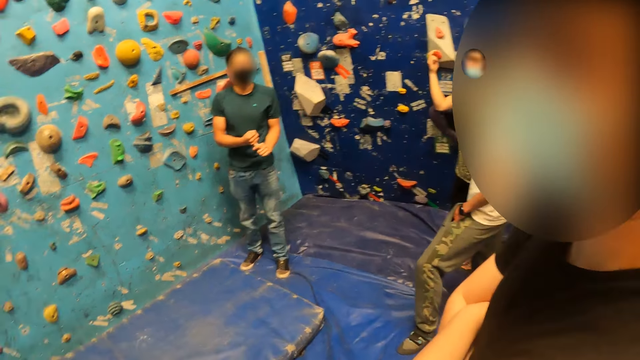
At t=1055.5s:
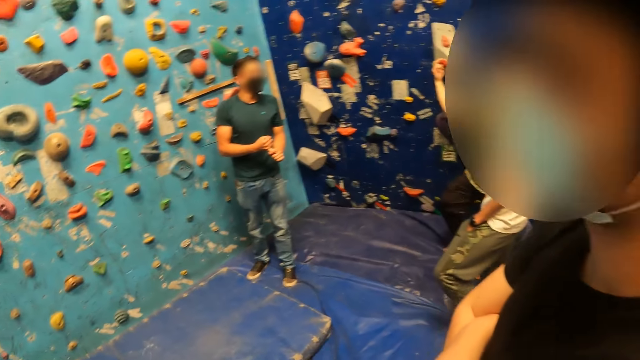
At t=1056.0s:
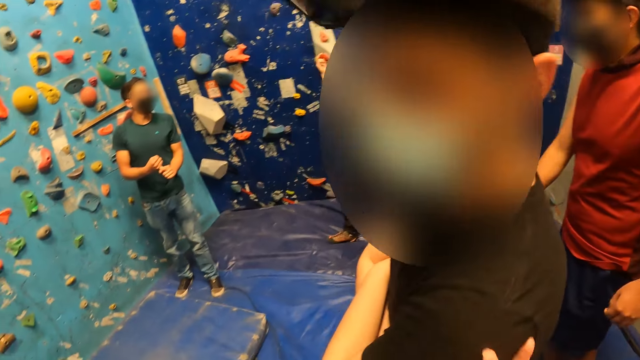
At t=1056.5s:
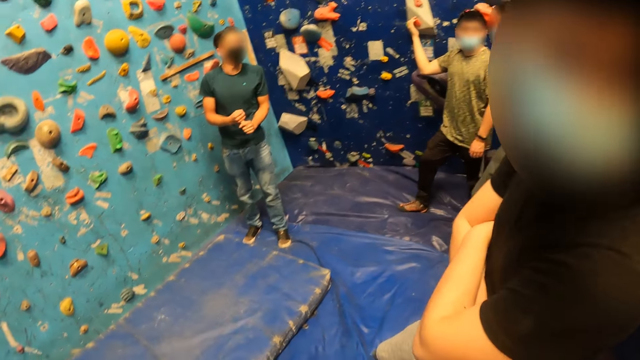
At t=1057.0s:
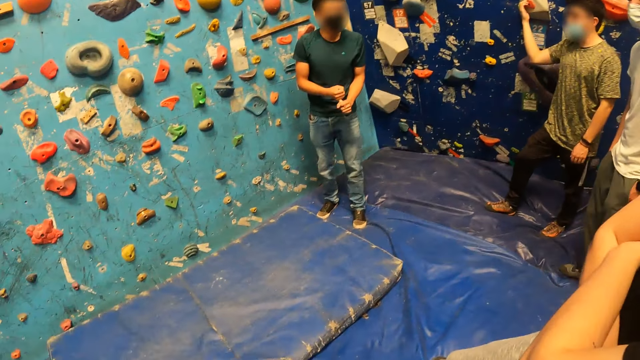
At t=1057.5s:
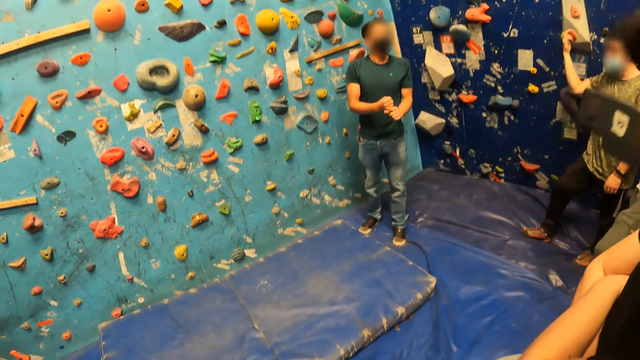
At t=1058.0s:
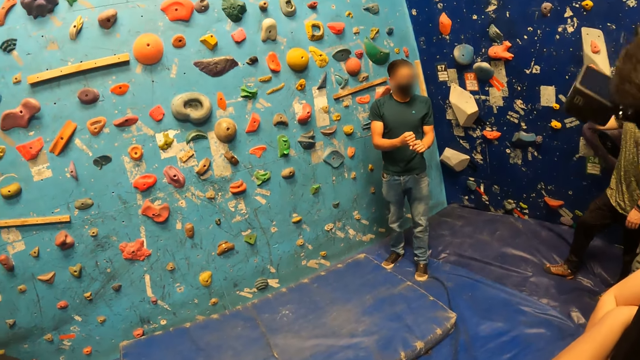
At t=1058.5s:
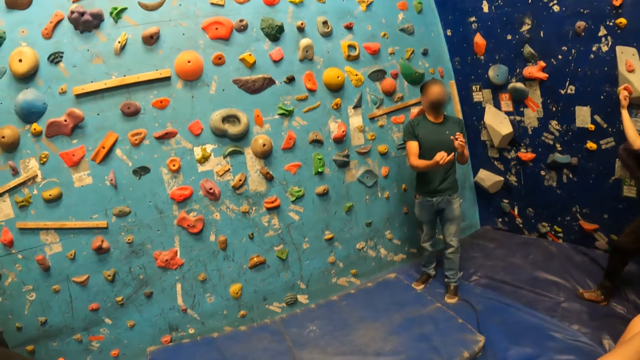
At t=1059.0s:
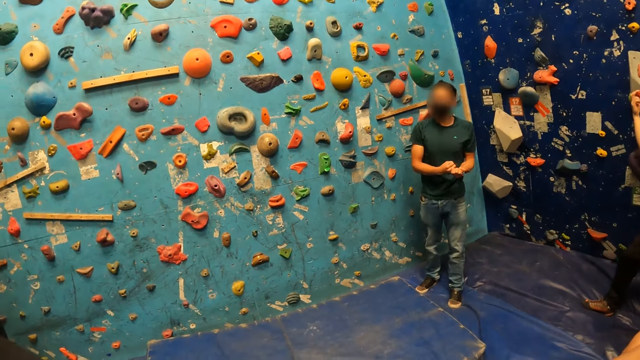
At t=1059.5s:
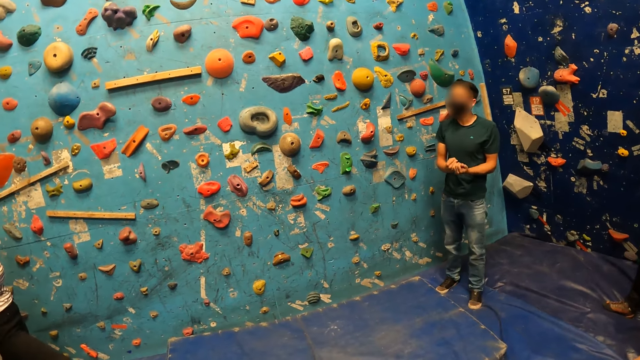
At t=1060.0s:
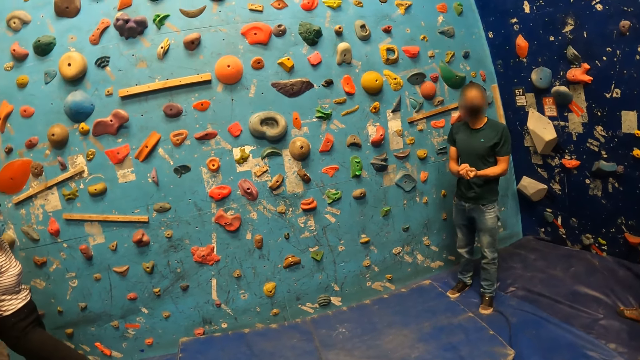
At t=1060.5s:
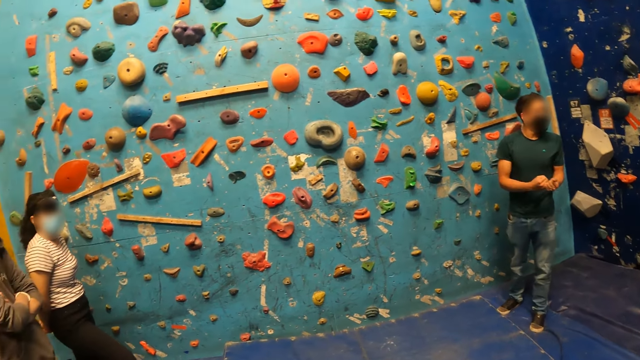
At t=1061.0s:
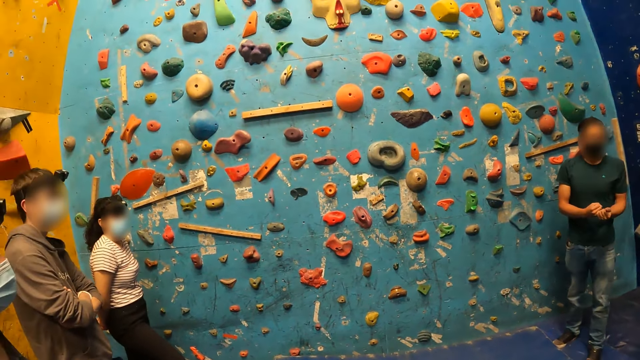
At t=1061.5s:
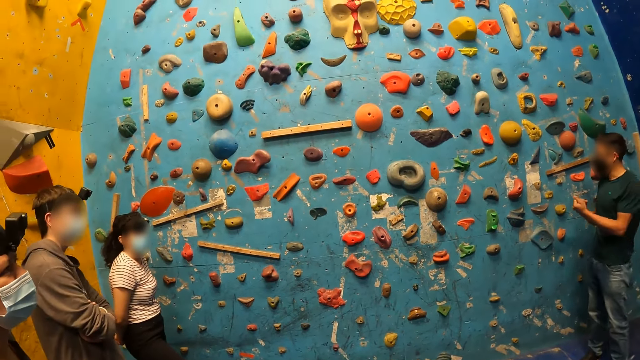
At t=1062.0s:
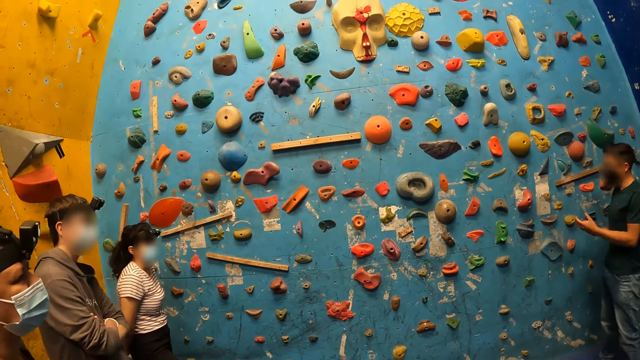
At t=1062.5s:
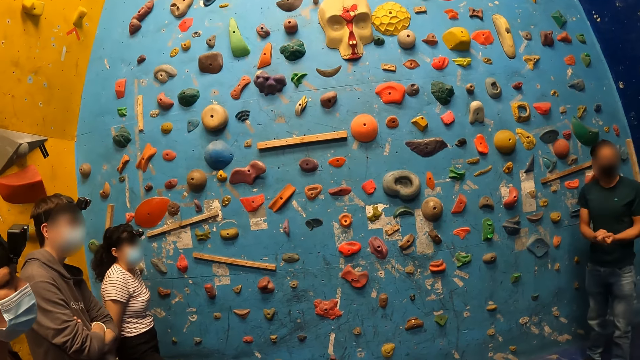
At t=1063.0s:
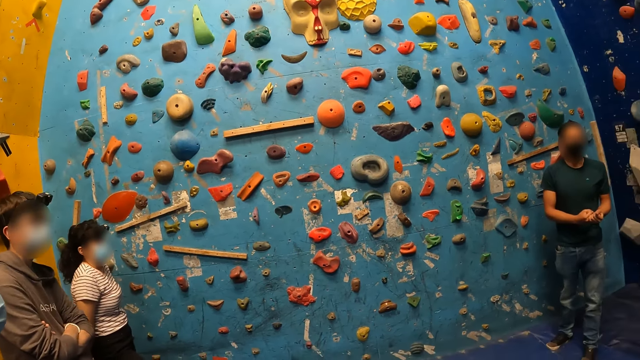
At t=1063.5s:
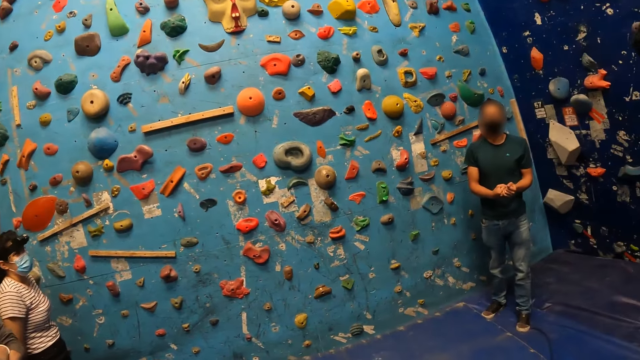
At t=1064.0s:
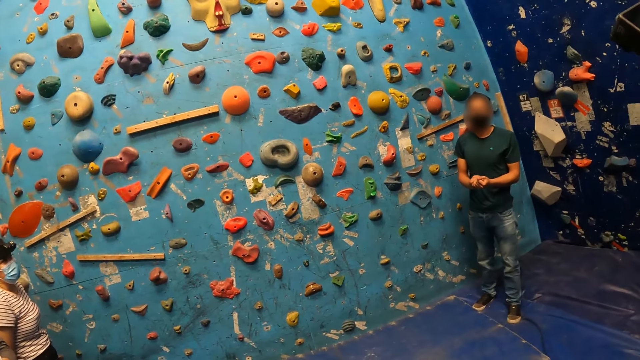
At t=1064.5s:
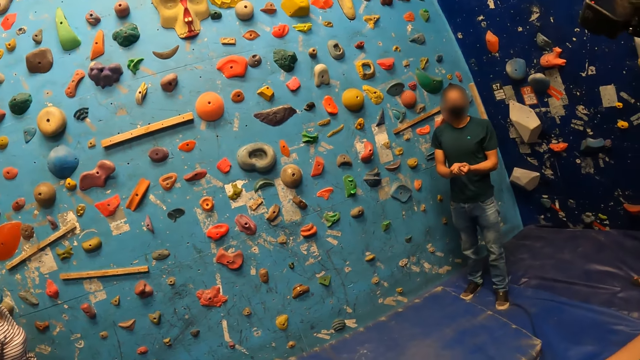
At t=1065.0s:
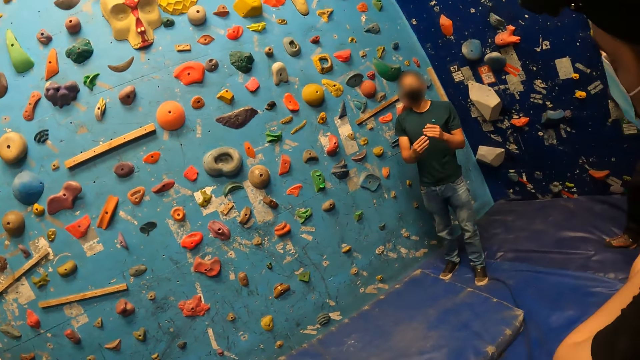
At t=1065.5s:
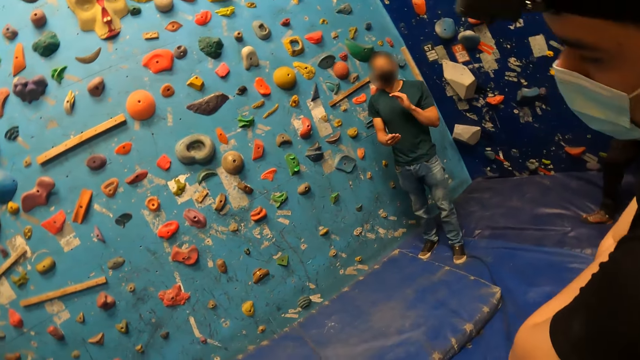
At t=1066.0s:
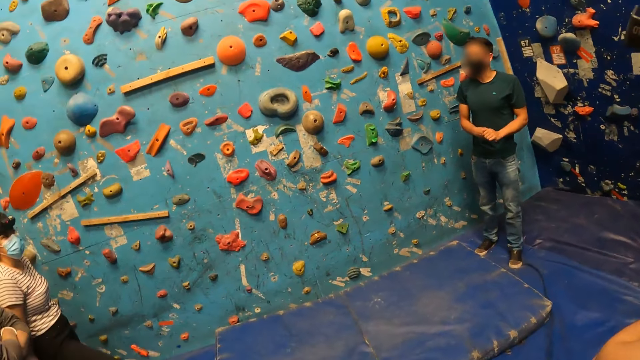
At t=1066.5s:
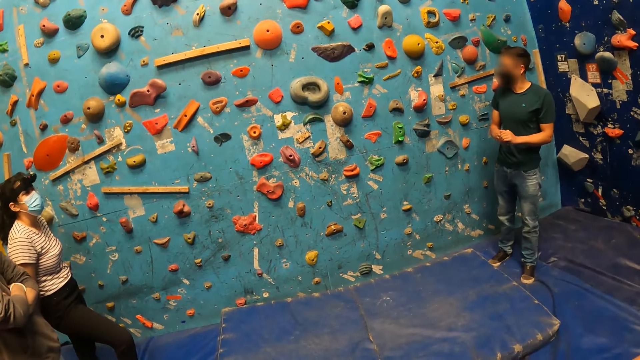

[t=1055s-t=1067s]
The camera wearer does a hand movement. They look around the climbing wall. They do a hand movement. They look around the climbing wall.

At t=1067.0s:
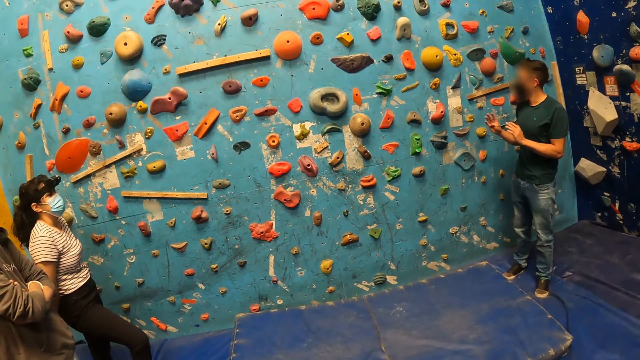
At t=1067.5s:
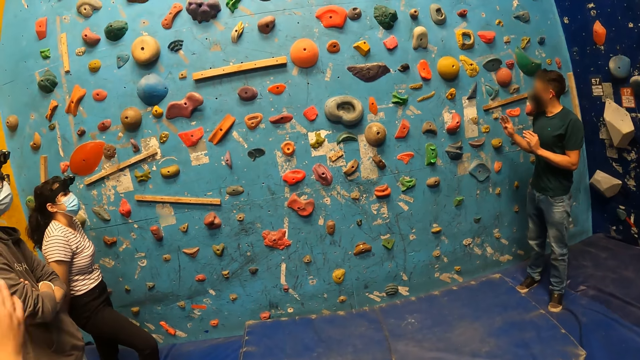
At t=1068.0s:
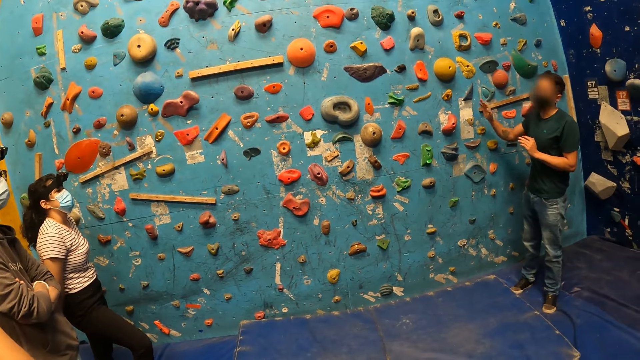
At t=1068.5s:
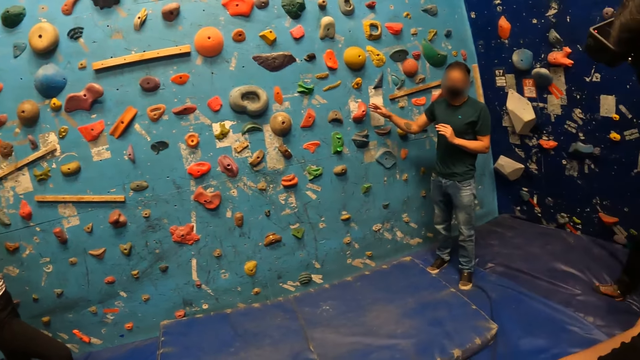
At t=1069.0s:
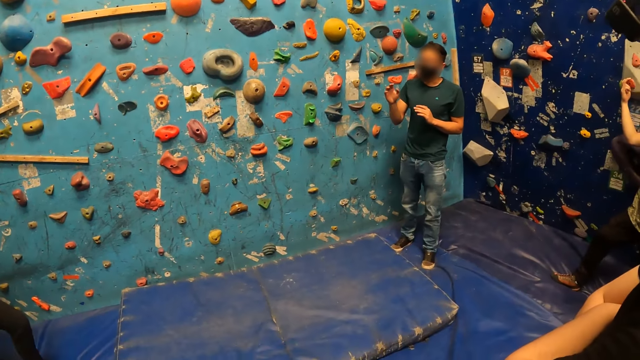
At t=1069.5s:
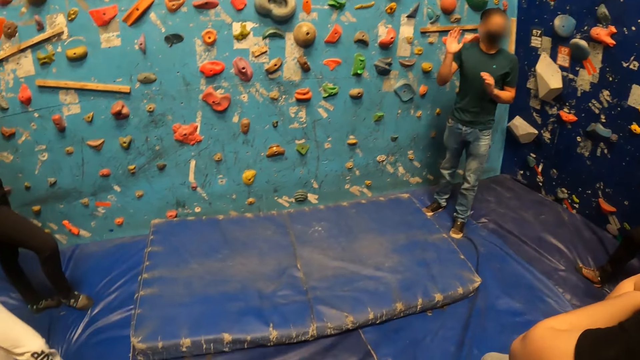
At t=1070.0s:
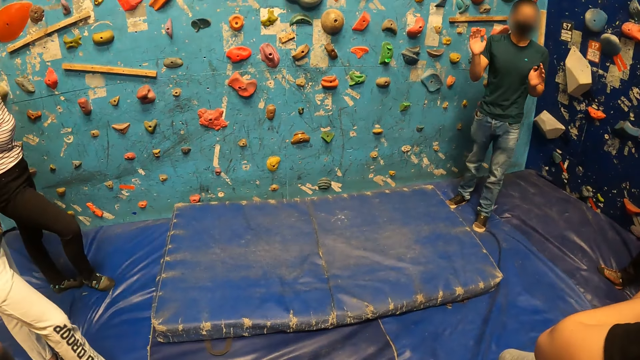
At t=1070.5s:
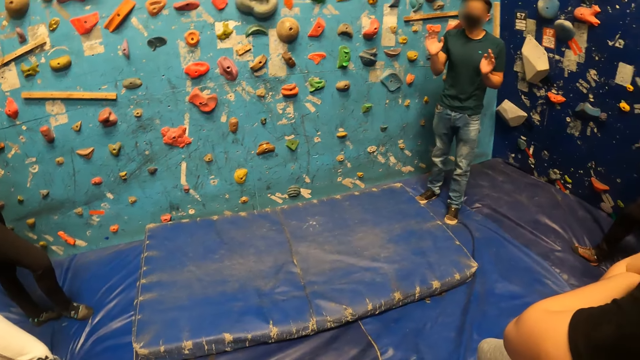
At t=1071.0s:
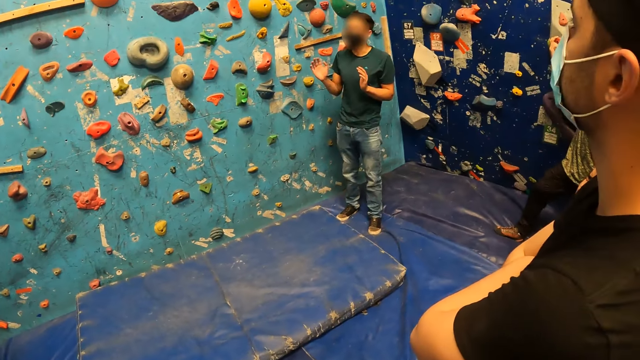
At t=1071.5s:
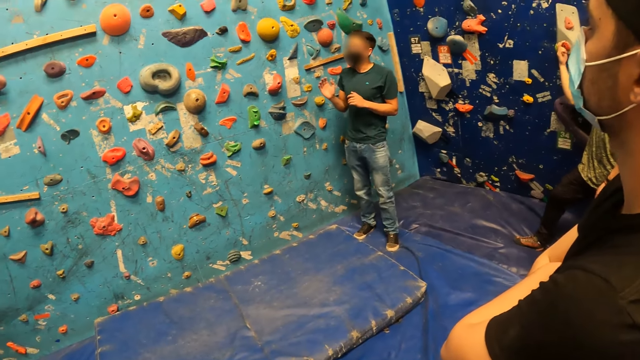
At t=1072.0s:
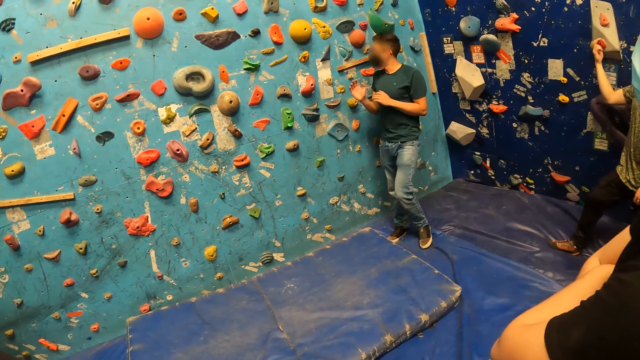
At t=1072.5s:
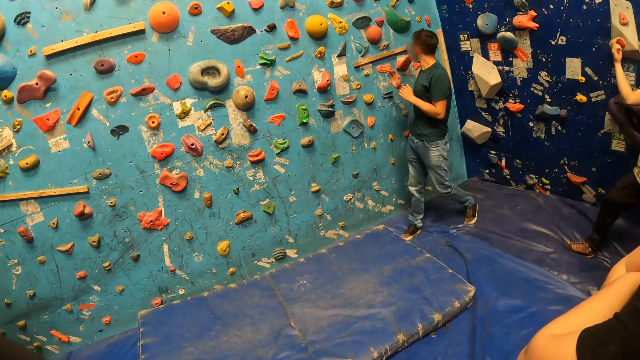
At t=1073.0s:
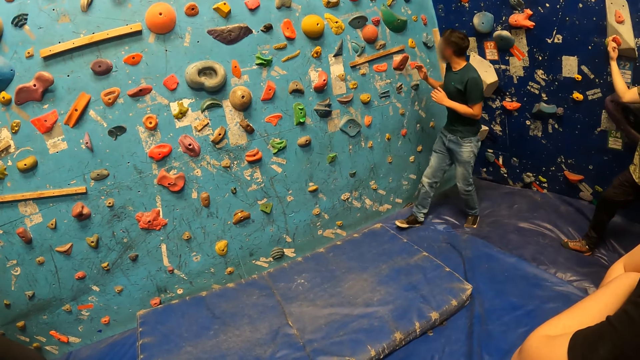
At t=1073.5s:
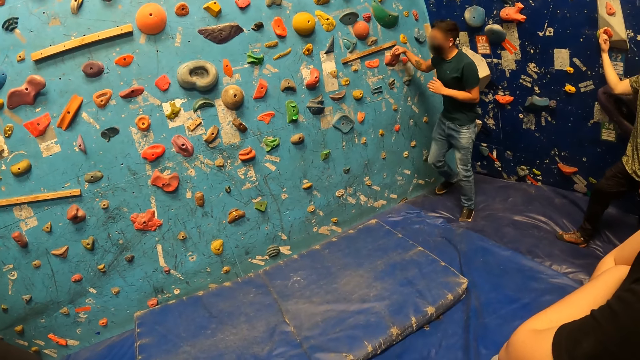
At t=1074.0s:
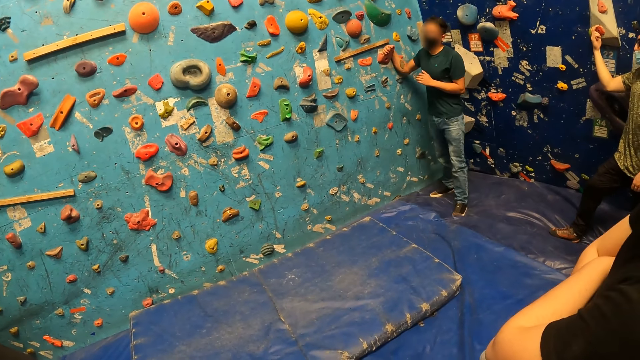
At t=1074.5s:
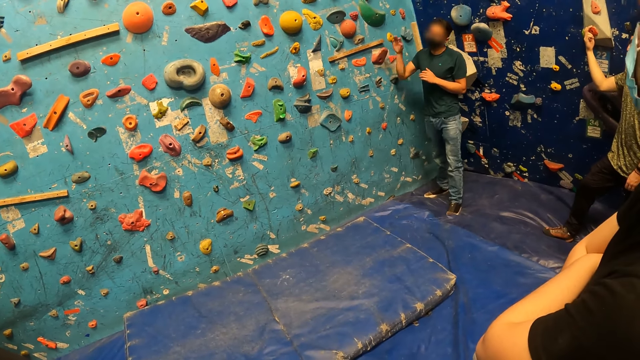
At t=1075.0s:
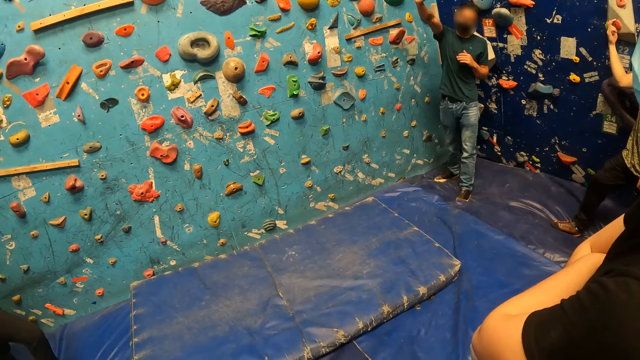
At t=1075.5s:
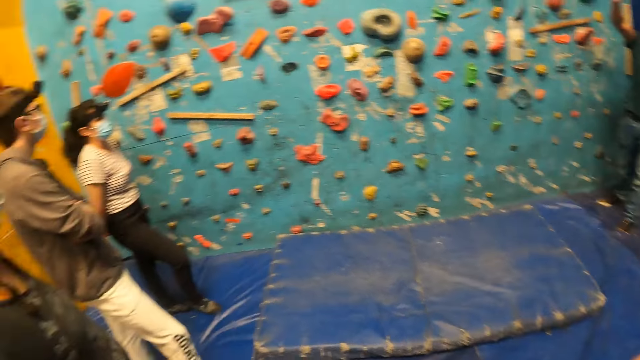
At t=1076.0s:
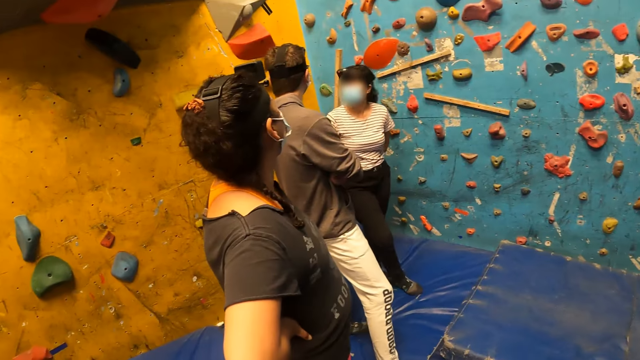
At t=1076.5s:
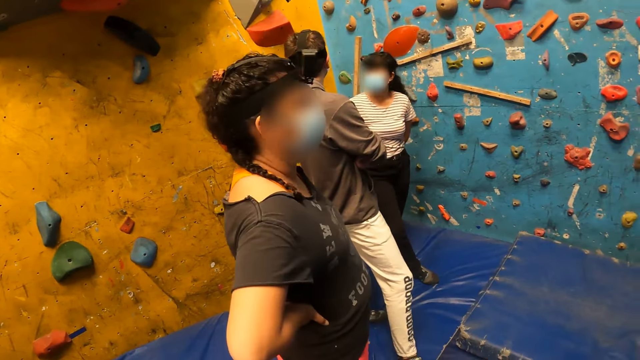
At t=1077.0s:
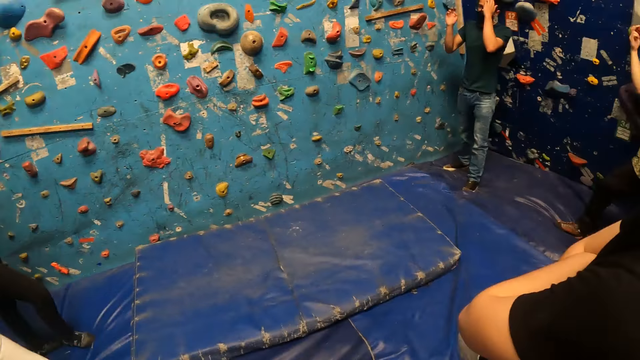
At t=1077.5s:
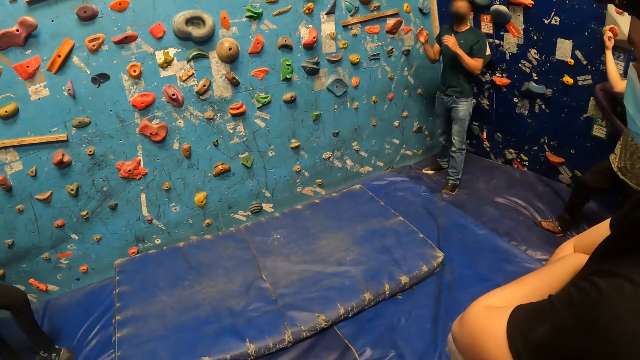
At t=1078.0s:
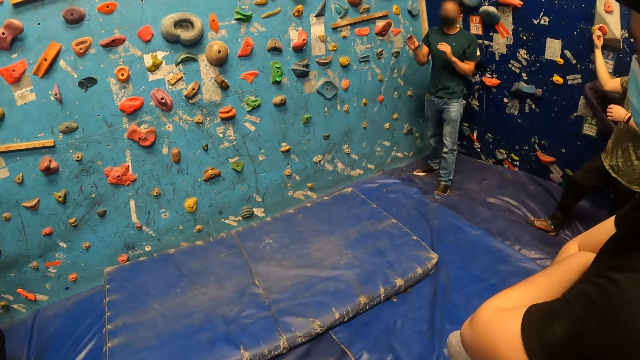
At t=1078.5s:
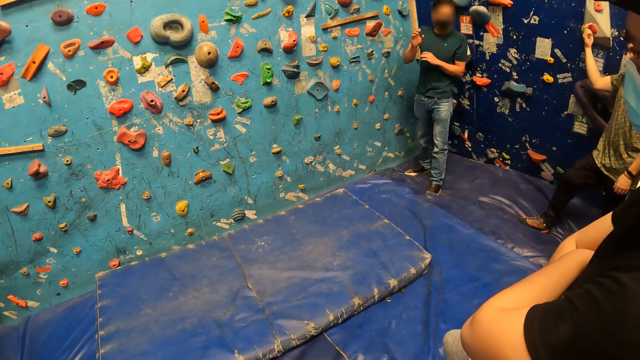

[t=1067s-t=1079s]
The man touches a rock on the wall with his right hand.
